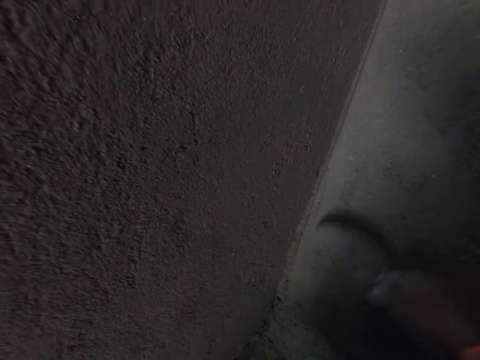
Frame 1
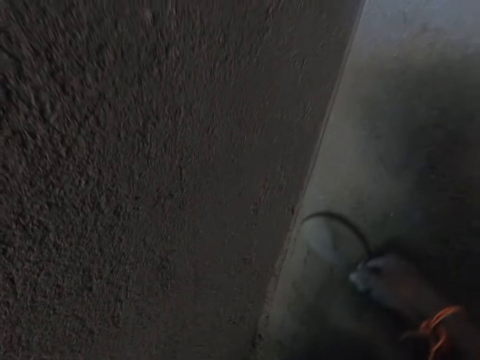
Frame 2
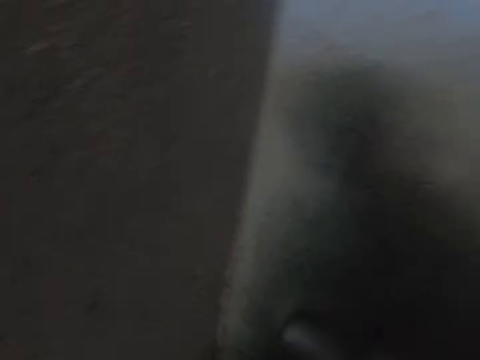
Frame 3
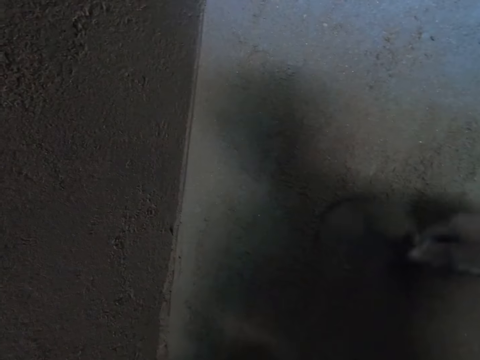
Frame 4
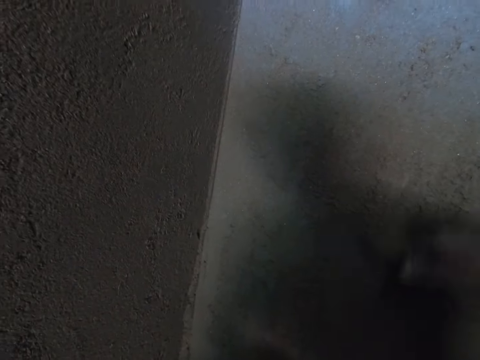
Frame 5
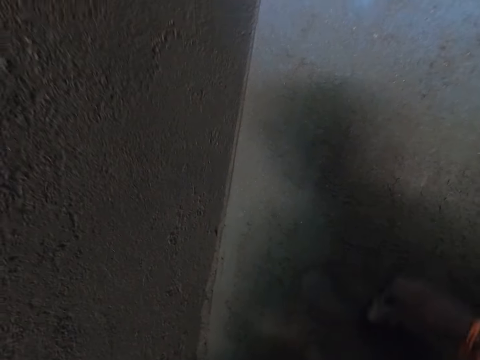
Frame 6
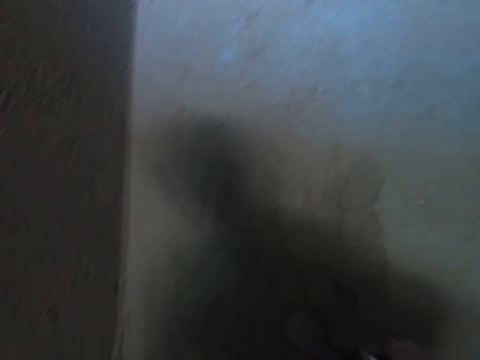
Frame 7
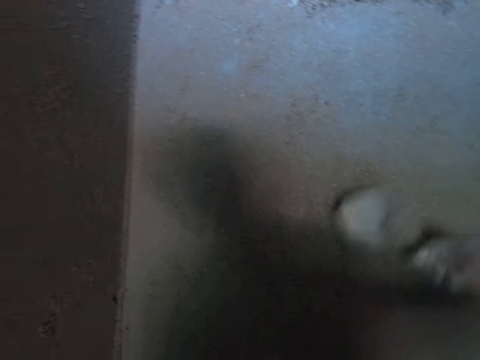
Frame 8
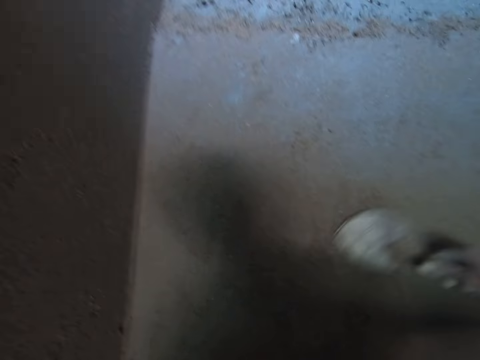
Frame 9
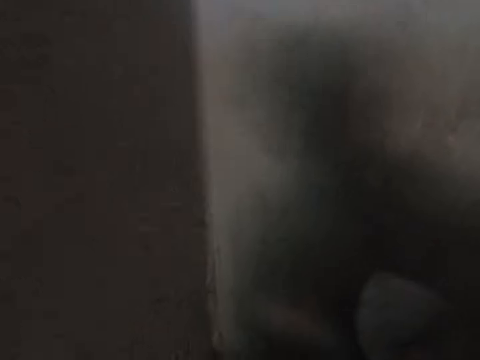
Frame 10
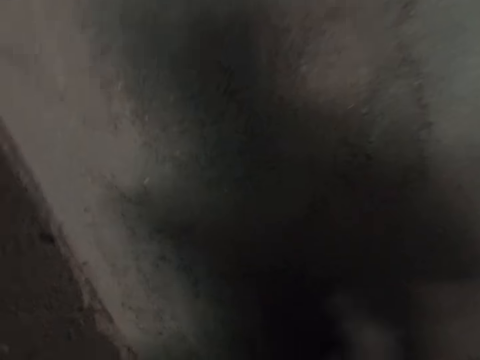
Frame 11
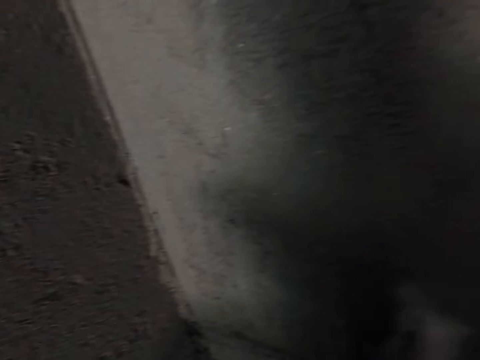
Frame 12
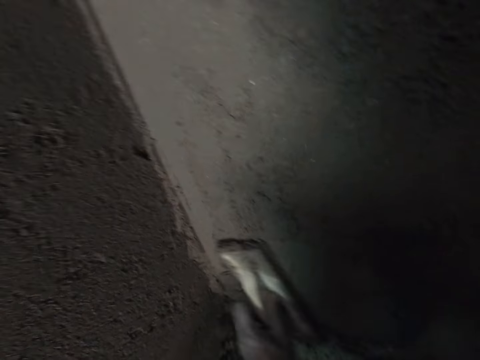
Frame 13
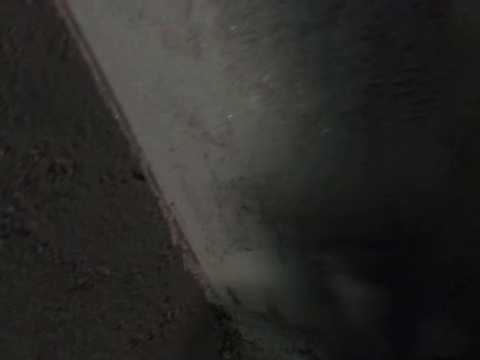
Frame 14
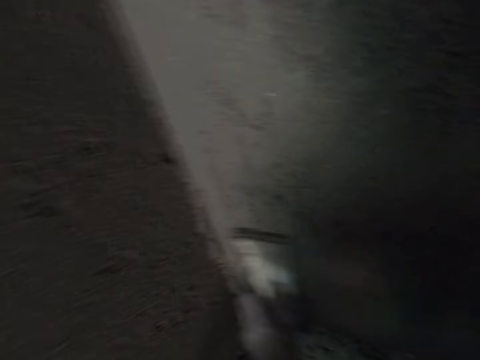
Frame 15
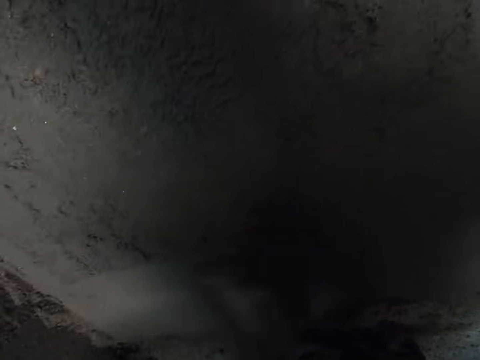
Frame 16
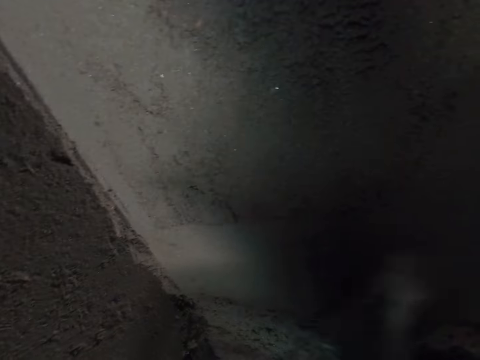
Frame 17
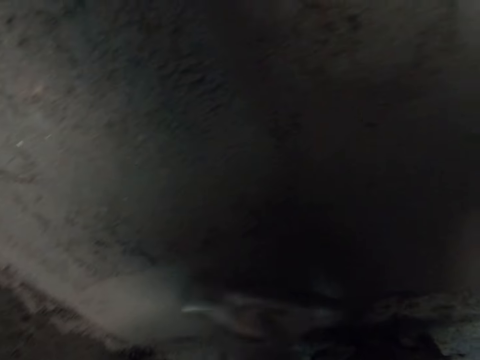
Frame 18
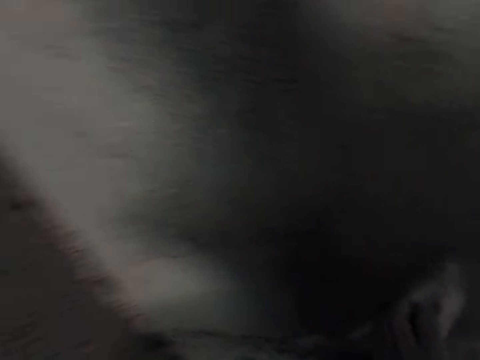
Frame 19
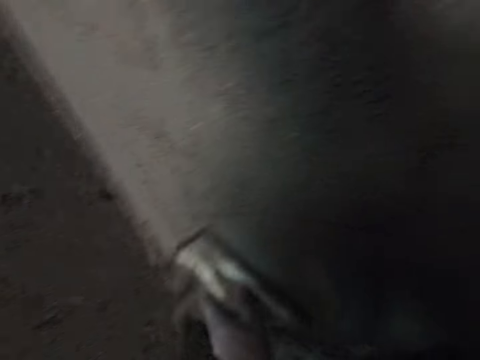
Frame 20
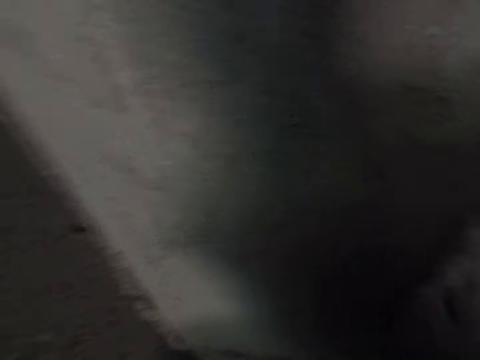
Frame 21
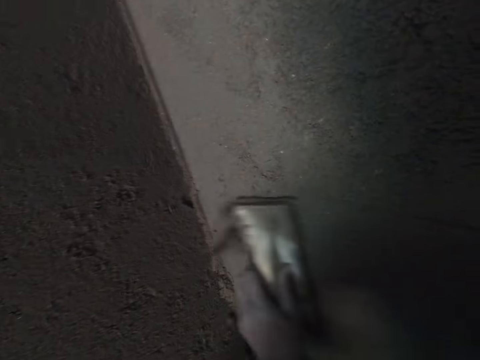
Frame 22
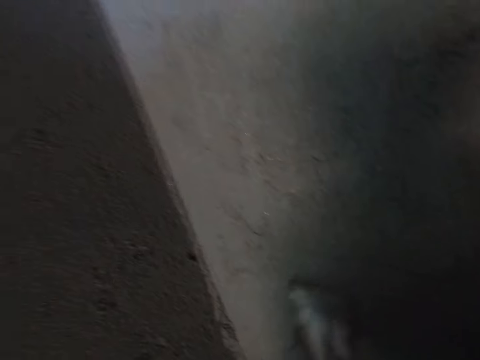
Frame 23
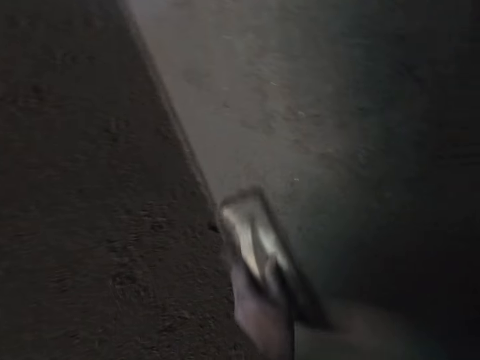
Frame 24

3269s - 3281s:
The camera wearer smoothens cement on the wall with a wooden trowel in his left hand.

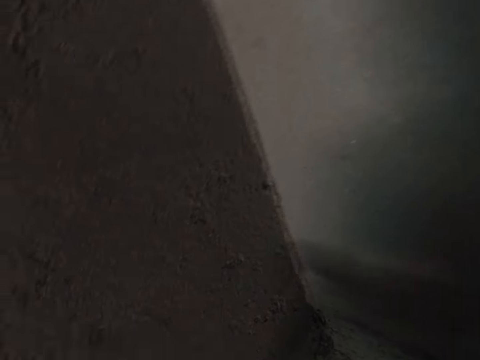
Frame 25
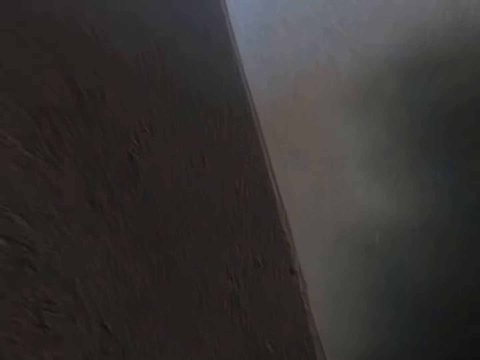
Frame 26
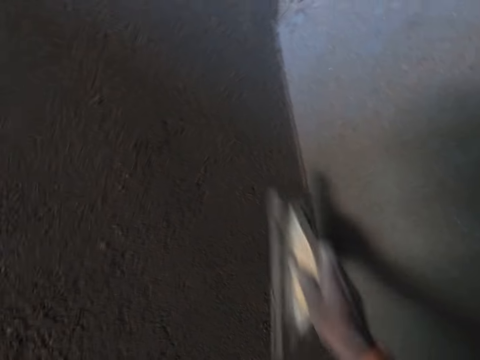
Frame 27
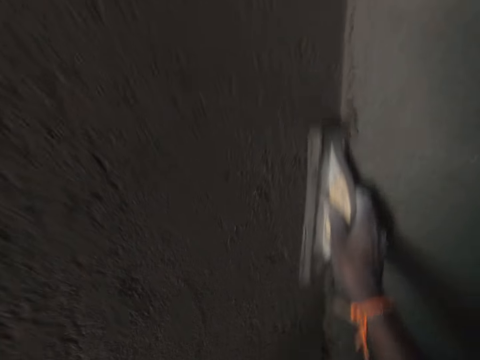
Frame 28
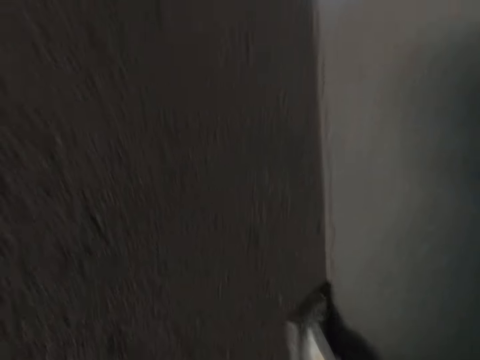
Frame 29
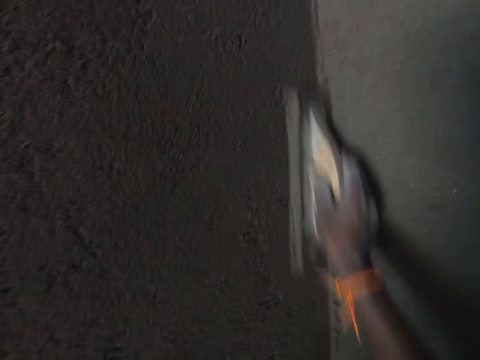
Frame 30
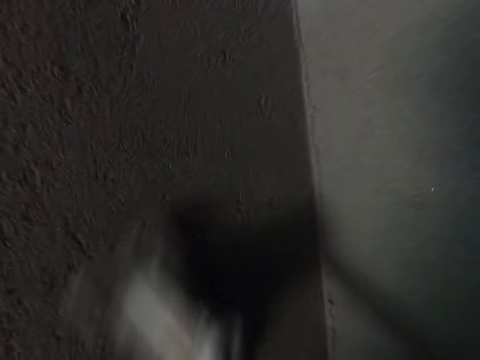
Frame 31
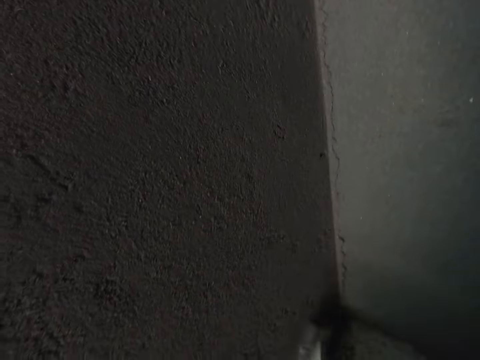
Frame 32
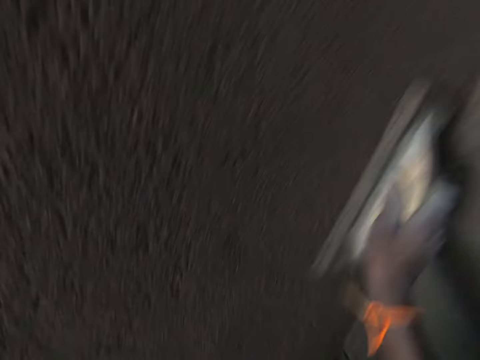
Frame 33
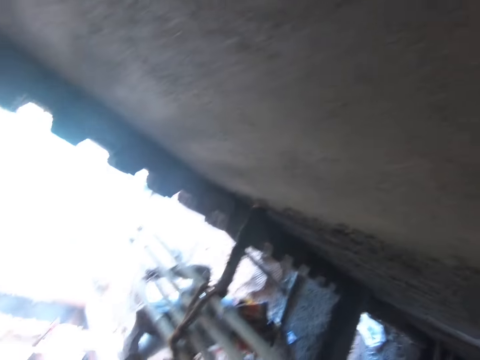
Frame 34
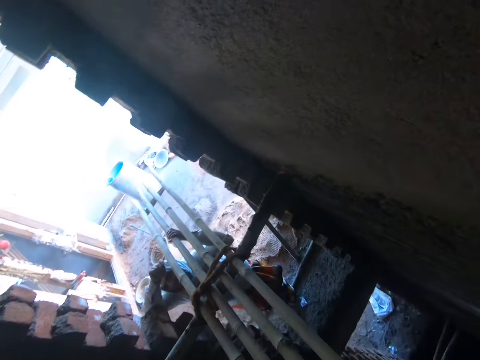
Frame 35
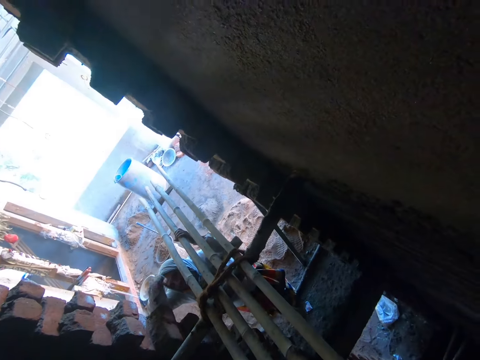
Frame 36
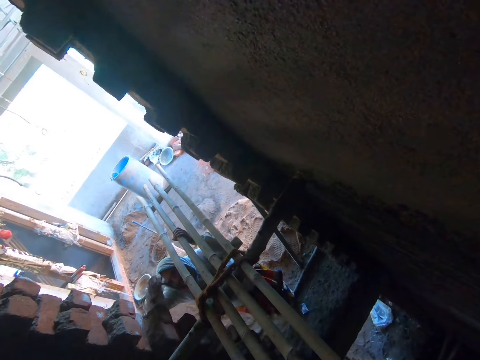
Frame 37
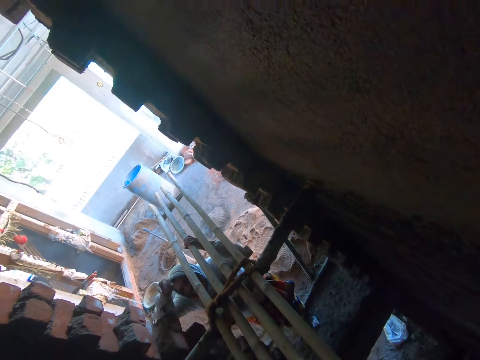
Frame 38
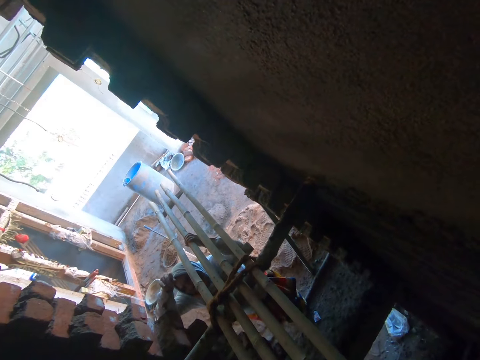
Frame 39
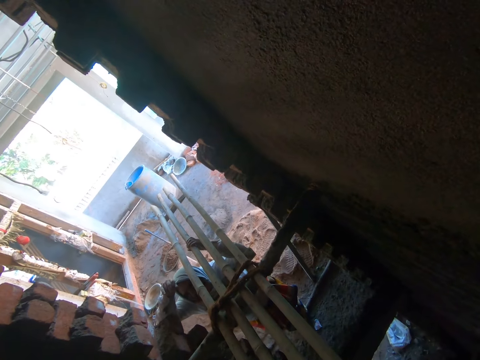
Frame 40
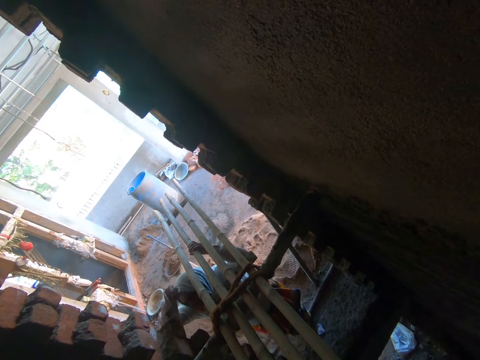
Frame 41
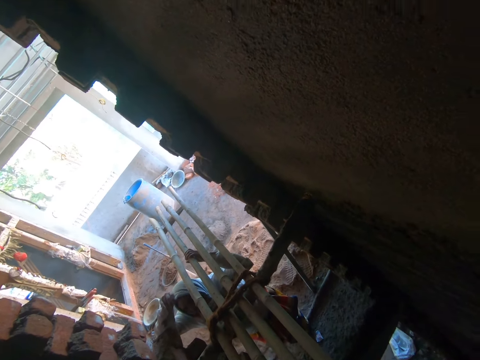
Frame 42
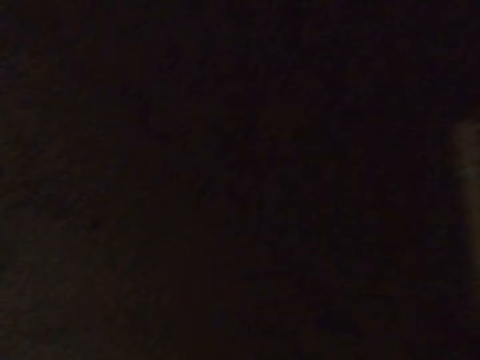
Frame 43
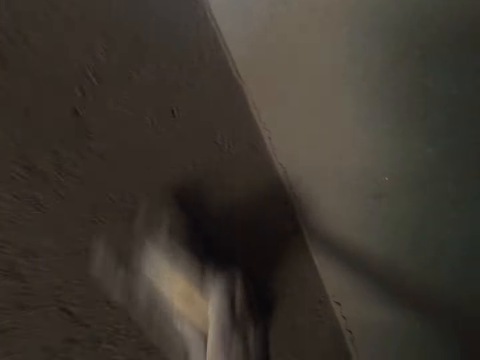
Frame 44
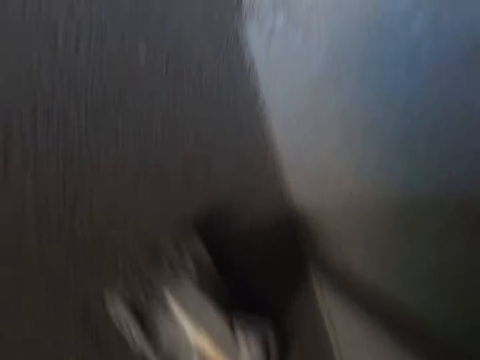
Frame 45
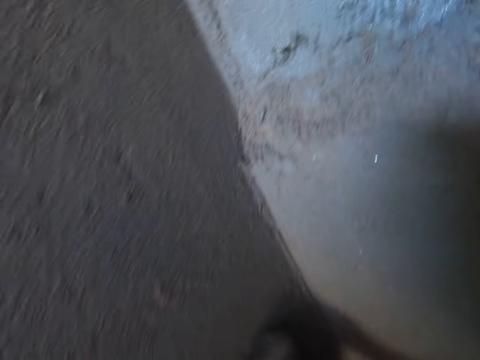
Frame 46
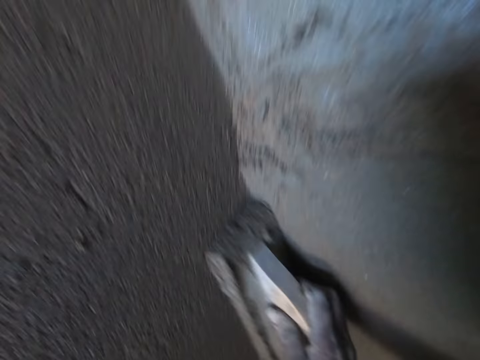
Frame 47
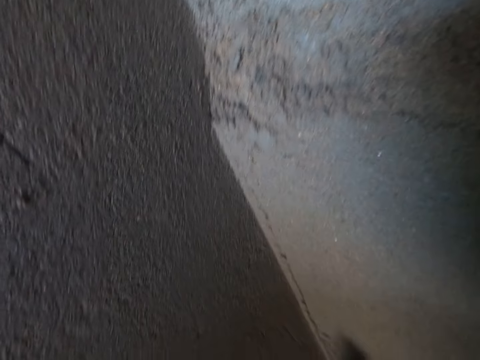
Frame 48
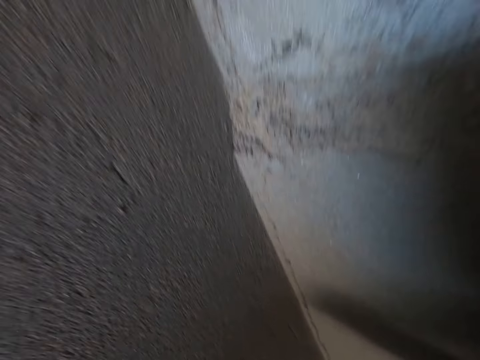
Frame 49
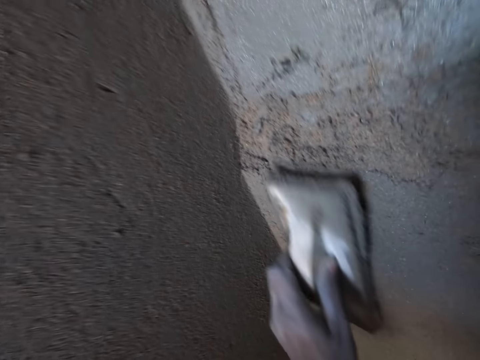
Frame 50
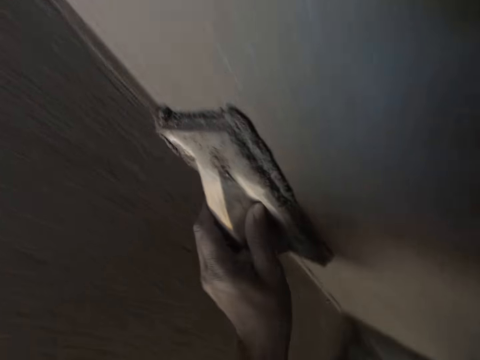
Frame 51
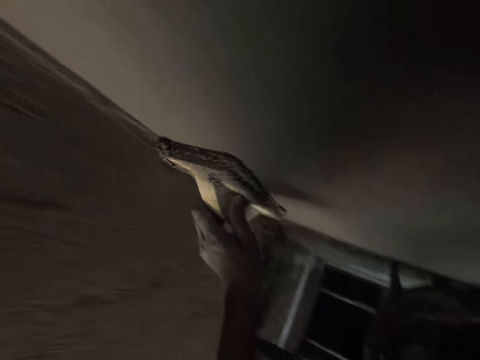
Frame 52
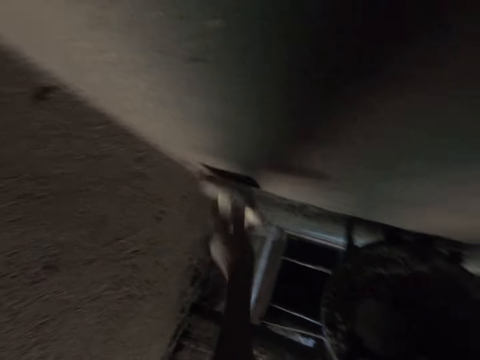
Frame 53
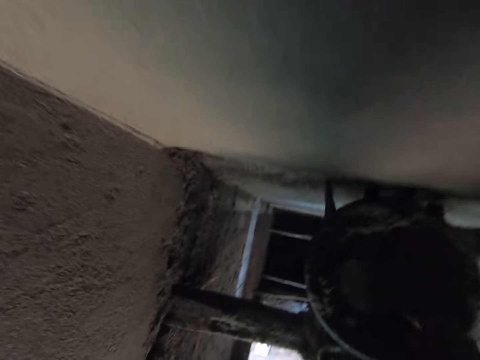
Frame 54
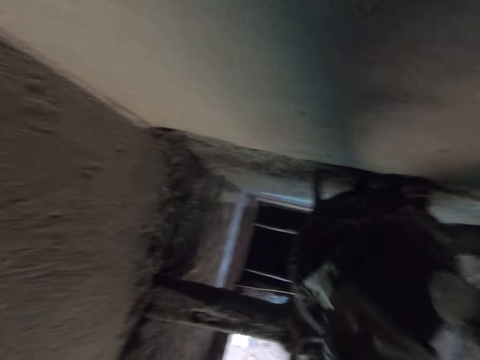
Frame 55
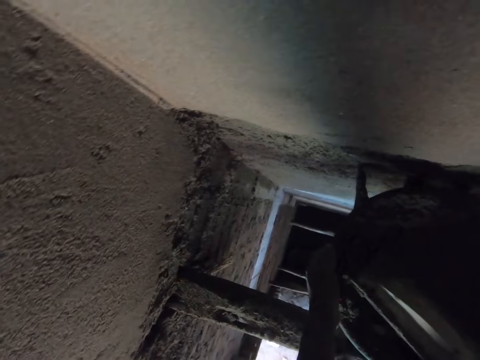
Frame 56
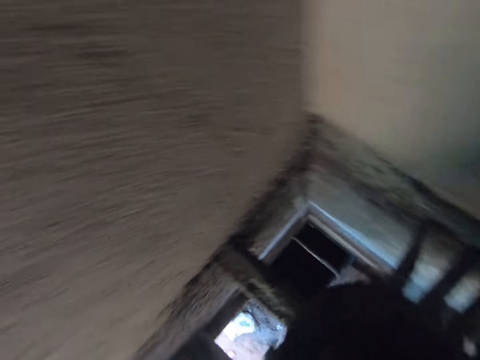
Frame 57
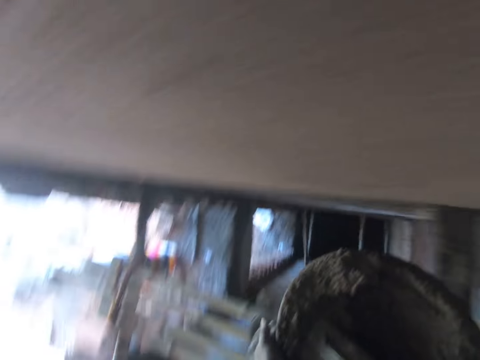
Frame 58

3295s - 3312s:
The camera wearer smoothens cement on the wall with a wooden trowel in his right hand. A woman holds a bamboo stick with her right hand. The camera wearer interacts with the woman. He looks outside the room. He talks with the woman. He smoothens cement on the wall with the wooden trowel in his right hand. He smoothens cement on the wall with the wooden trowel in his left hand. He picks the trowel from a head pan on some bamboo sticks with his right hand. He drops the wooden trowel in the head pan on the bamboo sticks with his left hand. He picks the head pan from the bamboo sticks with both hands.
